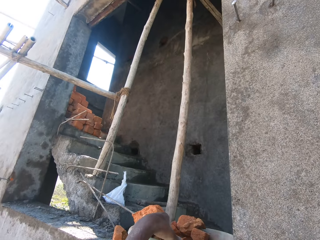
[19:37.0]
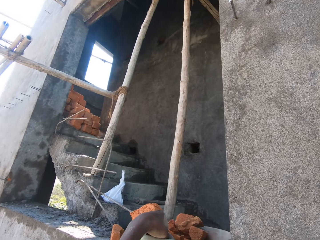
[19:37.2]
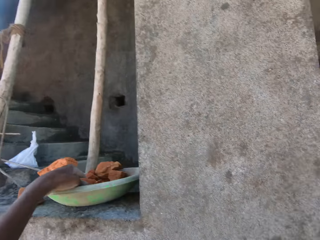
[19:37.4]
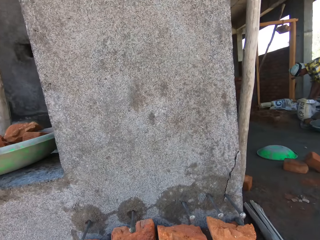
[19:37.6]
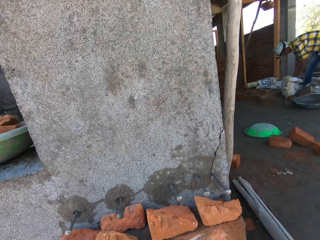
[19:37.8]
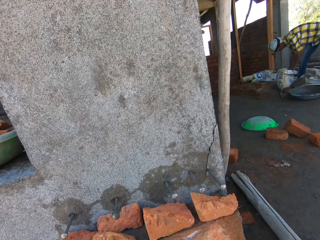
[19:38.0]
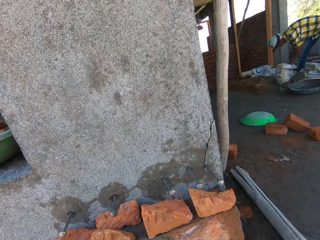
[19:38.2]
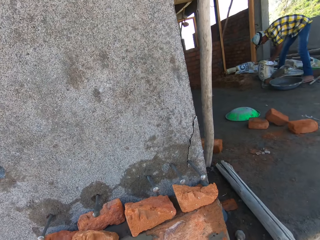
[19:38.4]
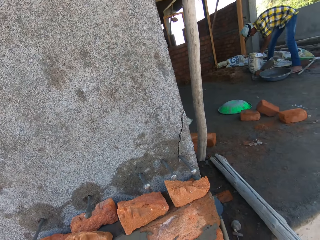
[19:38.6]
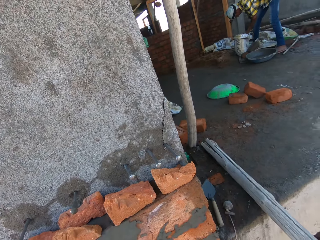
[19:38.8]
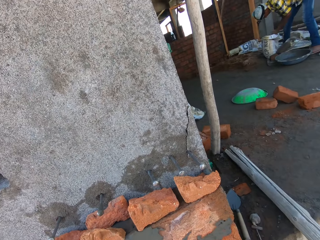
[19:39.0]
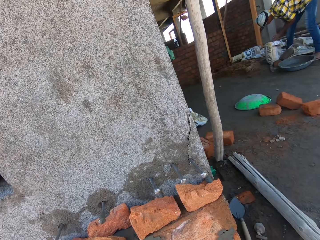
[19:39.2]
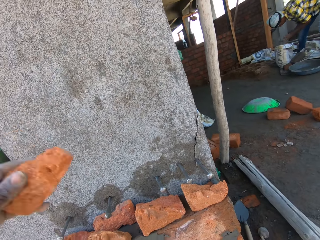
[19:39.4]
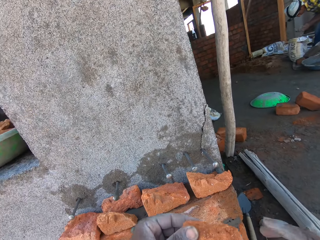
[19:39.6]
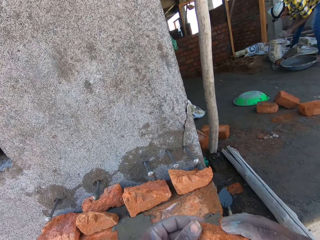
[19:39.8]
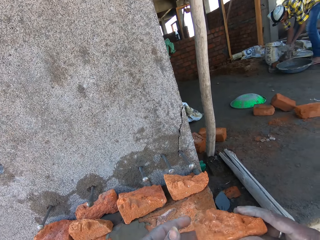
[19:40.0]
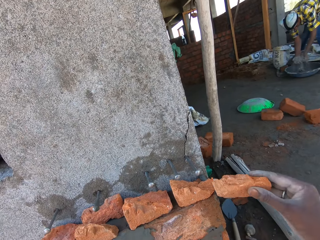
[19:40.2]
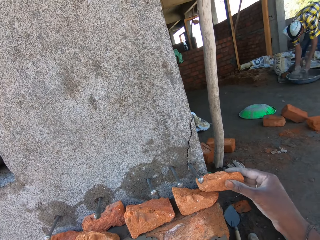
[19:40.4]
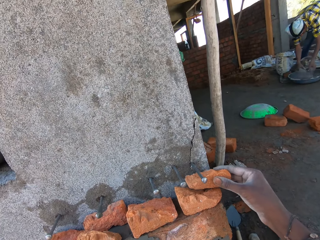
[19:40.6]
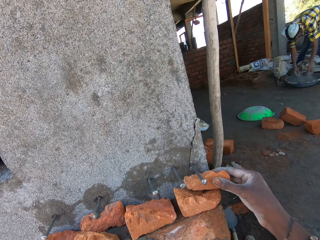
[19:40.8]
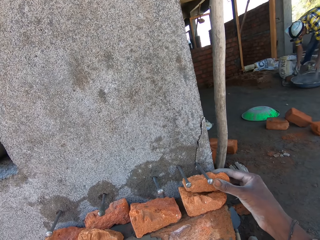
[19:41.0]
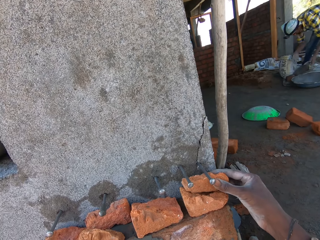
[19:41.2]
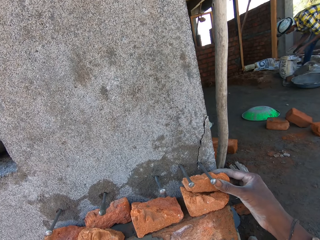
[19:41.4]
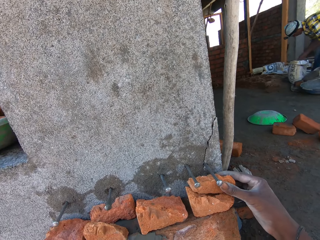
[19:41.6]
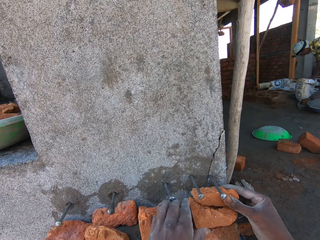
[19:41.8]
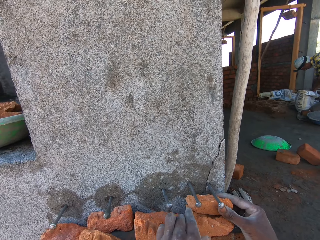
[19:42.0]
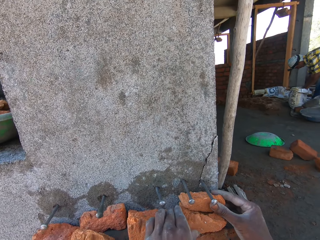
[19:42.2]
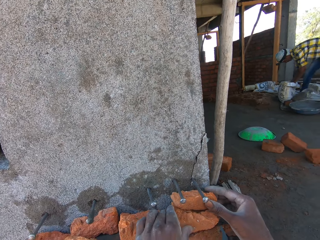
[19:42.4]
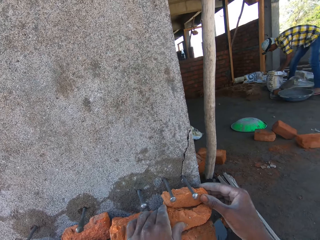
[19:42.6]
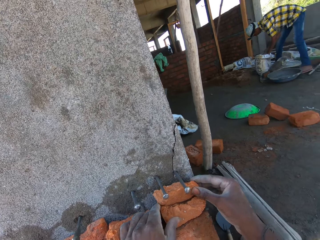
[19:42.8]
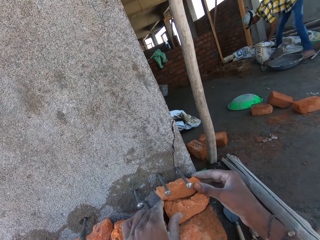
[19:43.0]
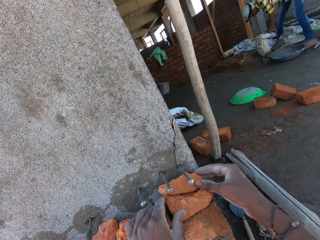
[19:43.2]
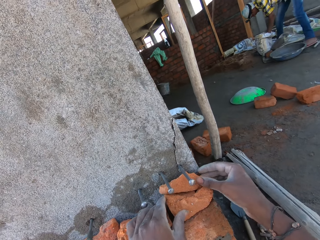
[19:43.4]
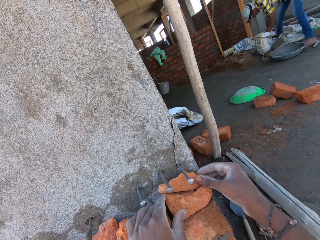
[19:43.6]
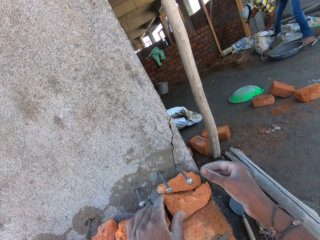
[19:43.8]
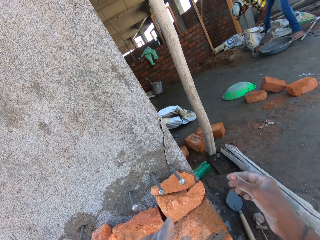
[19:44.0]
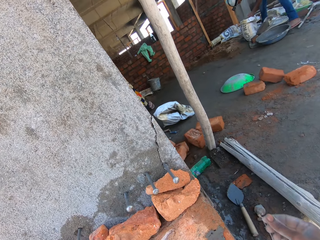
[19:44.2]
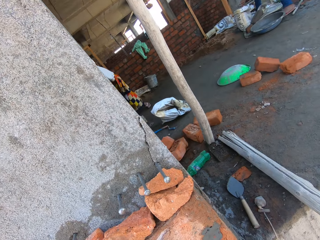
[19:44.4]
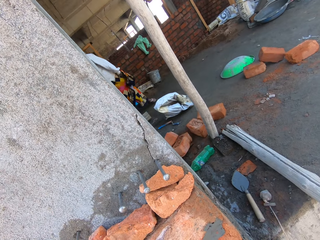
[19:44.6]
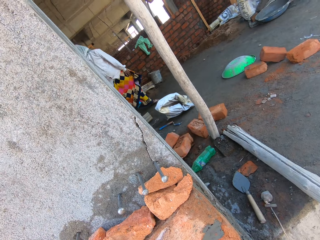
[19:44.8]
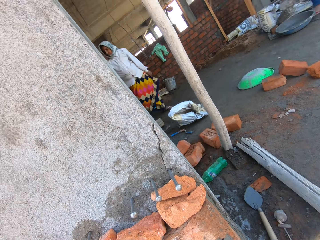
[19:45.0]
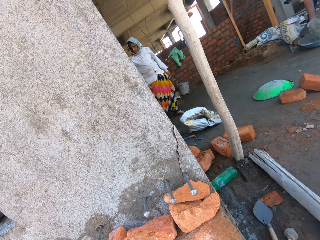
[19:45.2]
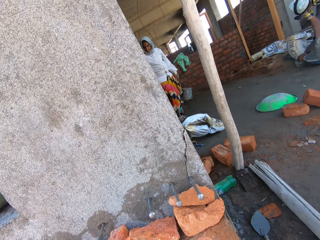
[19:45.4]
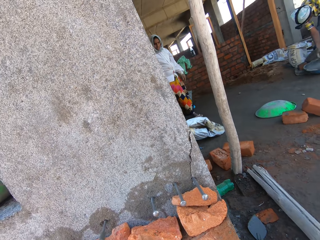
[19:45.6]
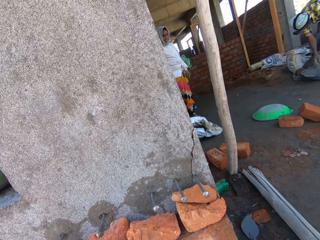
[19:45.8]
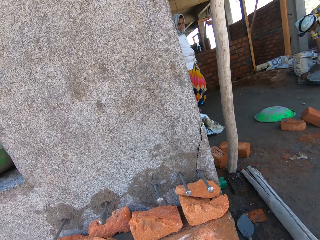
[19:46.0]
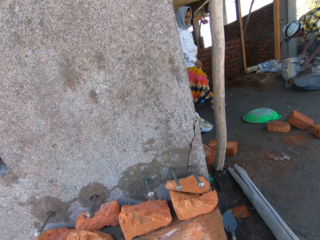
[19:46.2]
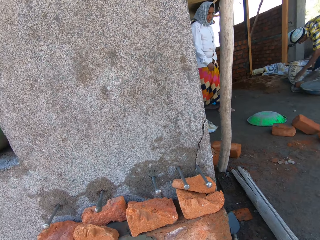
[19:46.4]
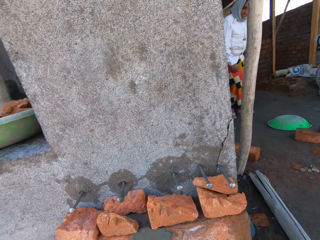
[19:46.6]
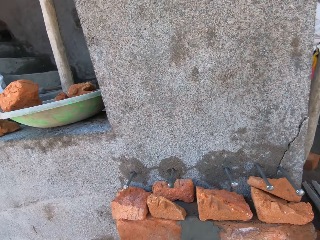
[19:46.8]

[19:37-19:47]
The camera wearer takes out a brick from the pan on the concrete deck with his left hand and passes the brick to his right hand. The man pours the cement in his hands in a pan on the concrete deck. The camera wearer sets the brick in his right hand on the bricks on the wall. The man scoops cement from the sack bag on the concrete deck with his hands. The man pours the cement in his hands in the pan on the concrete deck.

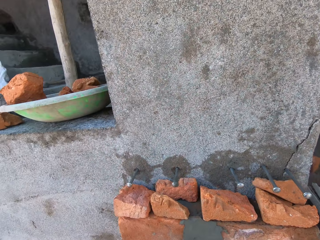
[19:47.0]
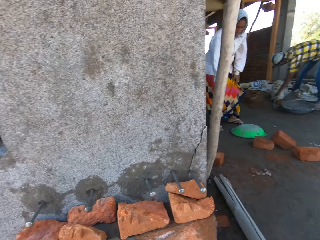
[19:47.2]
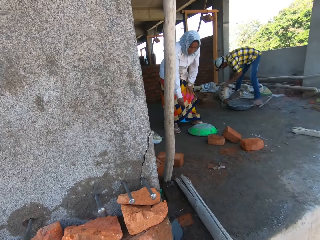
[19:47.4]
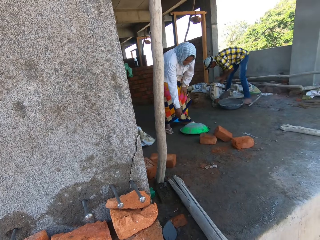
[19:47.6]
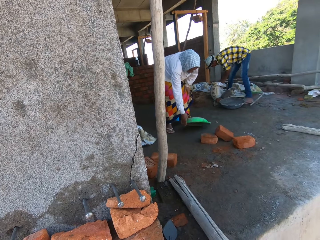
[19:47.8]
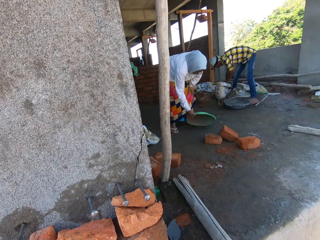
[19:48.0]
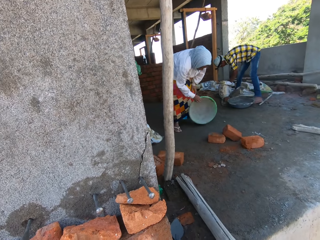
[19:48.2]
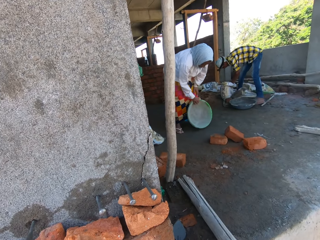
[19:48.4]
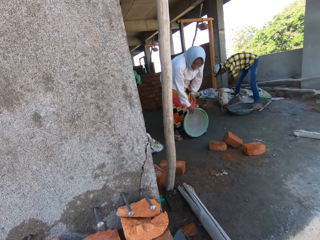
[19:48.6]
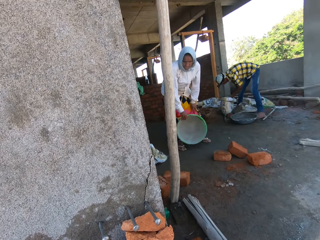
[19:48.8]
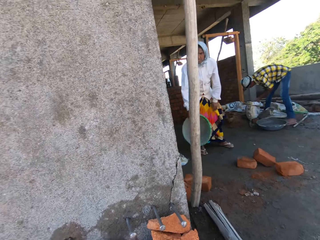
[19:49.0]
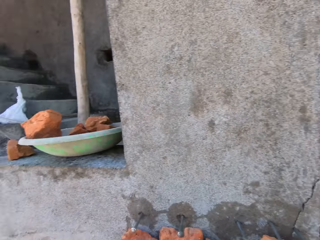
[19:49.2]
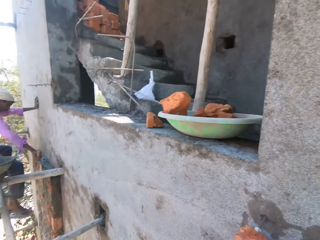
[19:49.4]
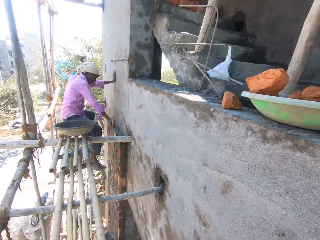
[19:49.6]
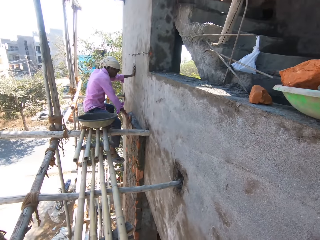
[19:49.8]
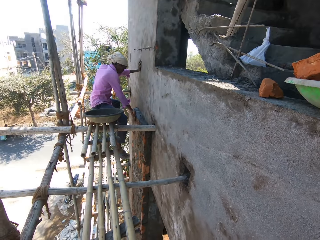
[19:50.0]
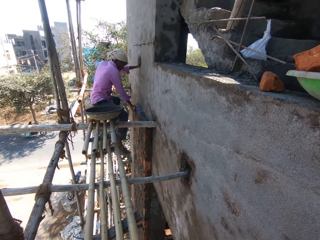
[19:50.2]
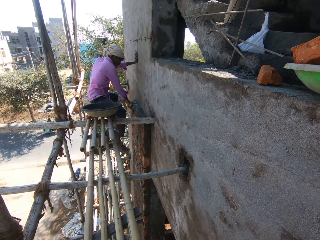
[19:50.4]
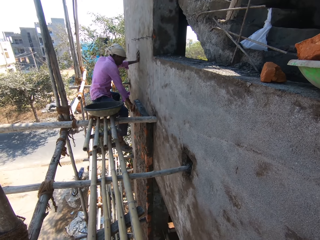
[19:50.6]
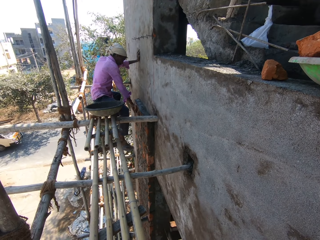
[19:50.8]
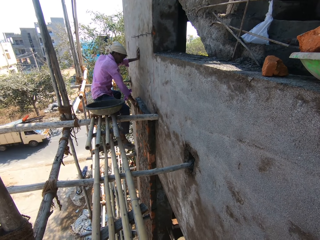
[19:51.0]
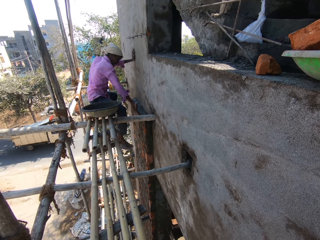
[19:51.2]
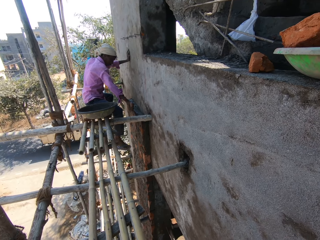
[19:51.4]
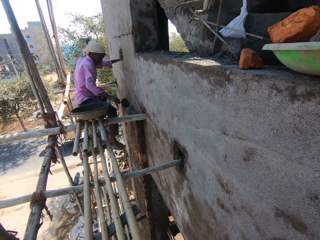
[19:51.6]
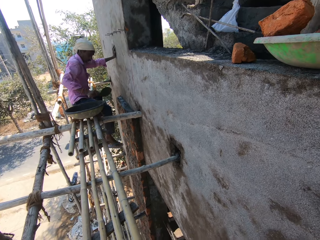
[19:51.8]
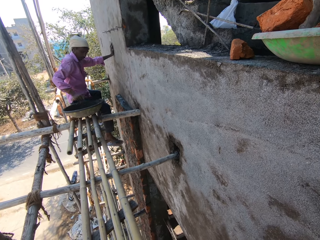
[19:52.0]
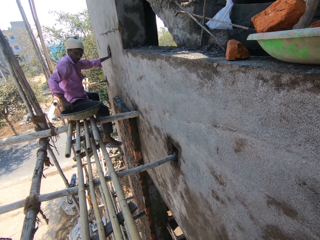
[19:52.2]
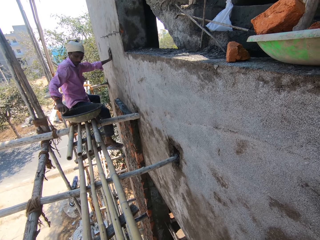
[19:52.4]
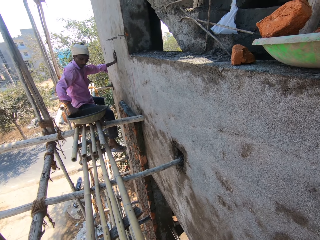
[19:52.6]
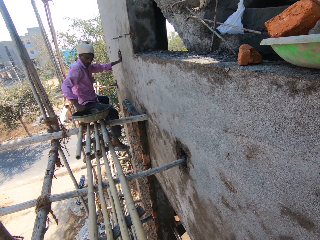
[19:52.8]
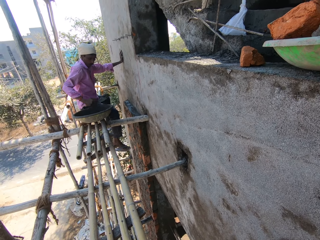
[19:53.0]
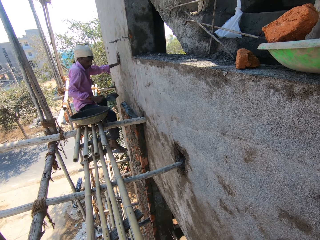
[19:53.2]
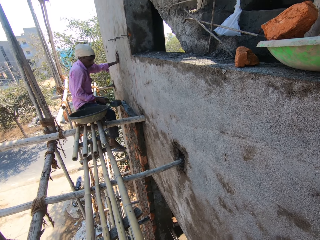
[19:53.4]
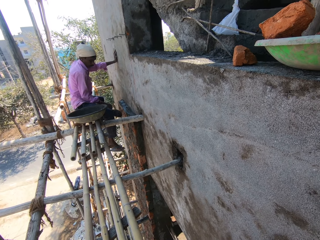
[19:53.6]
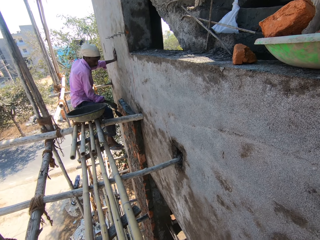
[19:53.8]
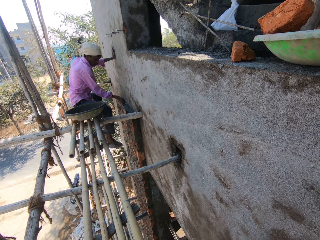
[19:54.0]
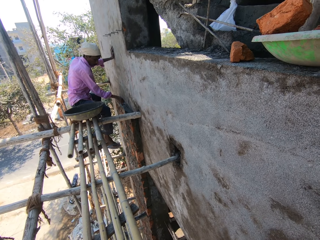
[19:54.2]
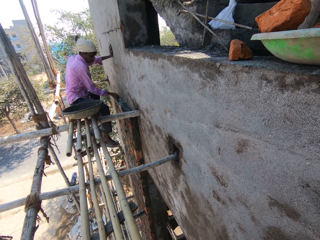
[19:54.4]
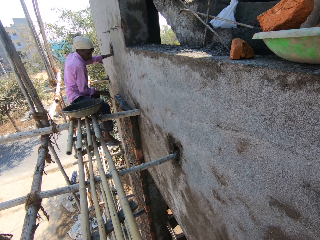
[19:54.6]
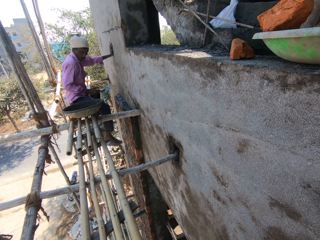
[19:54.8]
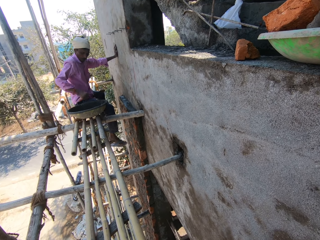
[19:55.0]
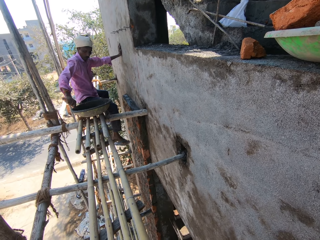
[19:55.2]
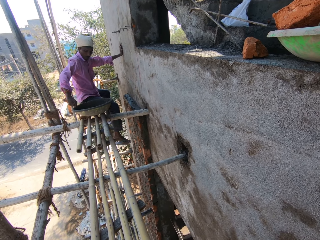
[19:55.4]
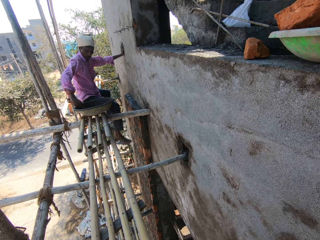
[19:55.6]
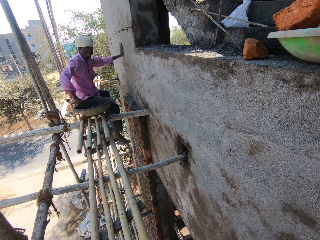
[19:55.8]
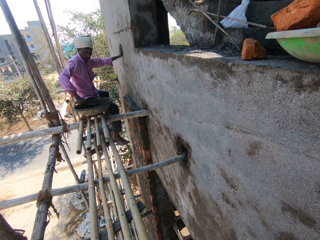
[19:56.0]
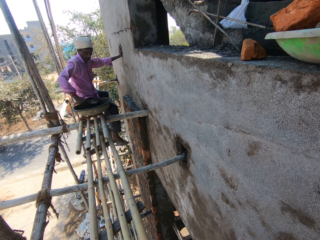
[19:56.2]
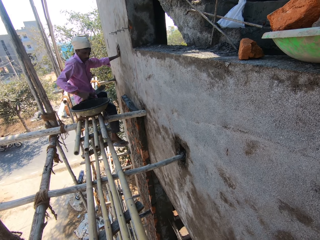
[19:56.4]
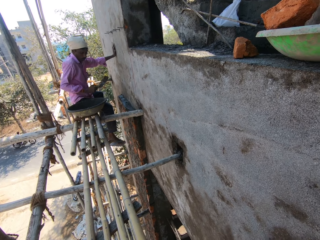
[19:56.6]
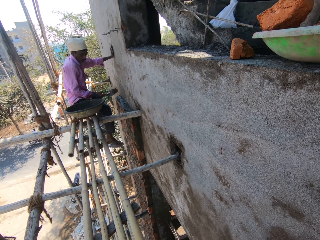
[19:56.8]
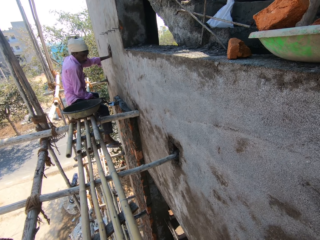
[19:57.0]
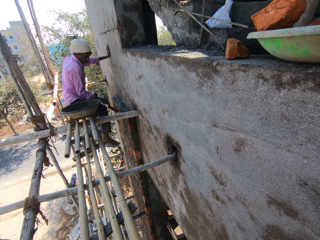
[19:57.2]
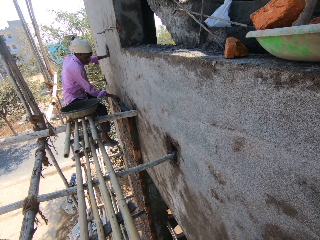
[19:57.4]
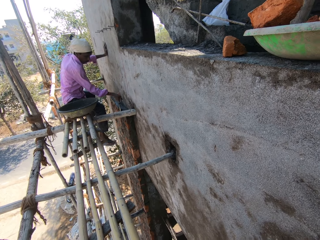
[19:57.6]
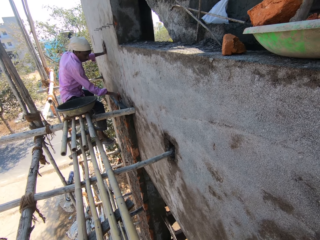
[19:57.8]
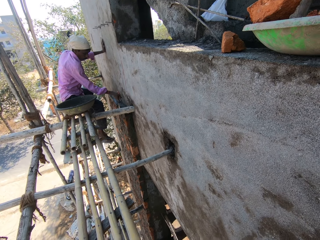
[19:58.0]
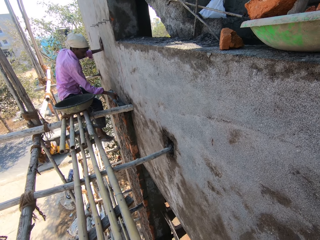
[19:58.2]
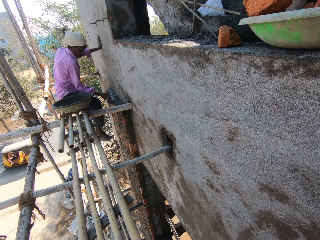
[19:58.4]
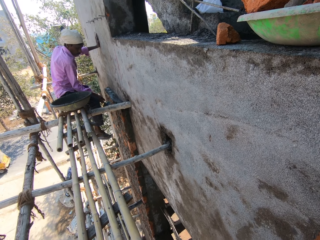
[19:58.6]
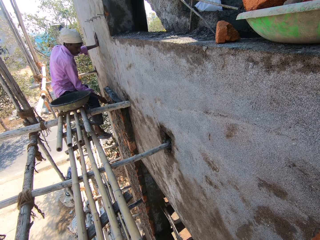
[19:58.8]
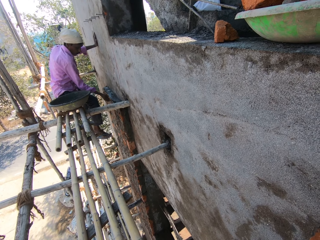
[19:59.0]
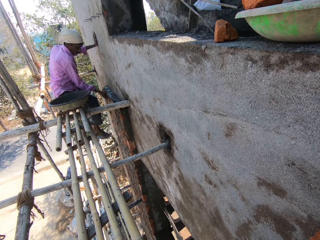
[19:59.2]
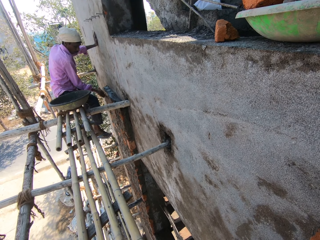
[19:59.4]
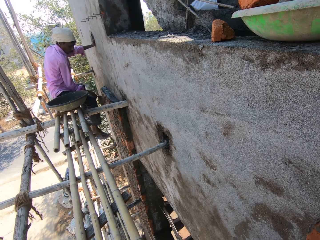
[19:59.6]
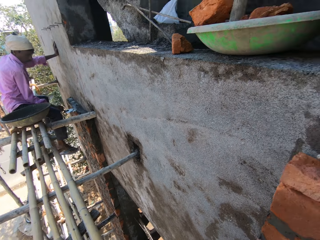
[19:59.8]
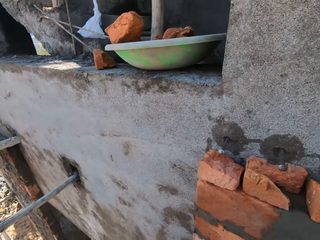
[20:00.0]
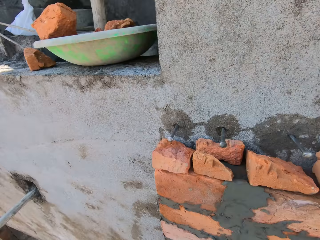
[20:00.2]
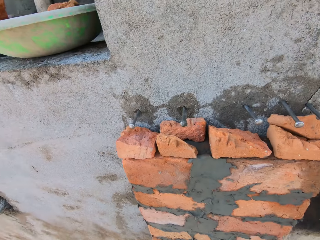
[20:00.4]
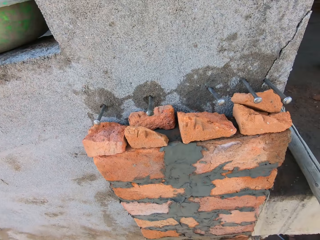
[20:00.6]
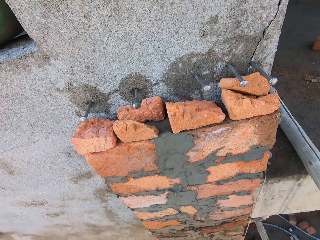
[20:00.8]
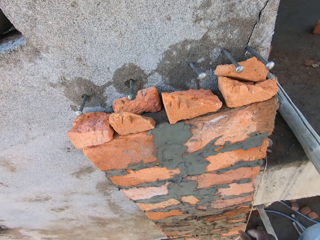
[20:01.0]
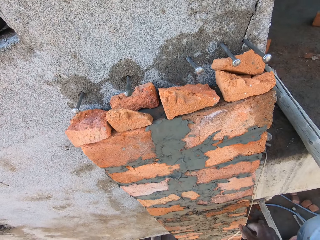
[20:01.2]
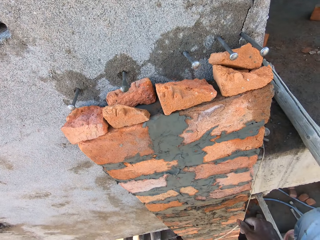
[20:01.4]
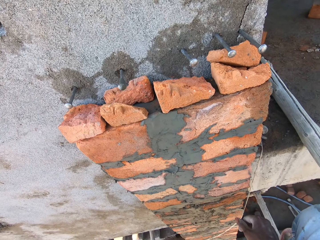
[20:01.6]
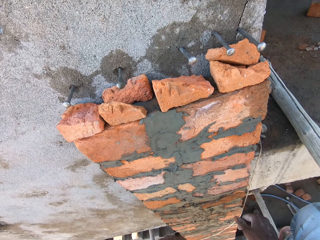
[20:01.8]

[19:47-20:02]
A woman picks up a pan on the concrete deck with her right hand. The man scoops cement from the sack bag on the concrete deck with his hands. The camera wearer interacts with another man. The other man smoothens mortar on bricks on the wall with a trowel in his right hand. He scoops mortar from a pan on the scaffold with the trowel in his right hand. He smears the mortar in the trowel on the bricks on the wall. He scoops mortar from the pan on the scaffold with the trowel in his right hand. He smears the mortar in the trowel on the bricks on the wall. He smoothens mortar on the bricks on the wall with the trowel in his right hand.
